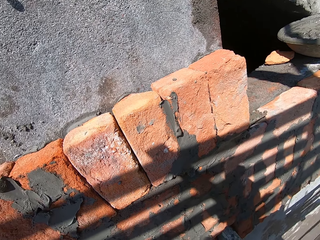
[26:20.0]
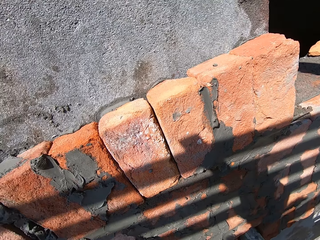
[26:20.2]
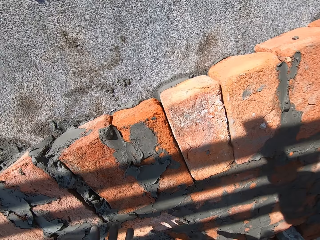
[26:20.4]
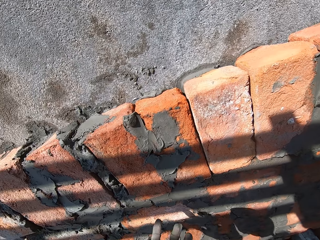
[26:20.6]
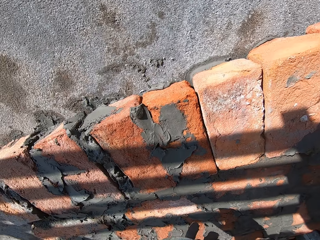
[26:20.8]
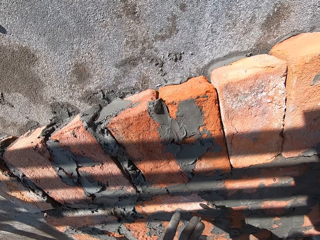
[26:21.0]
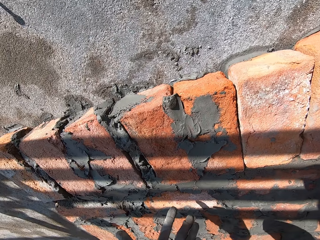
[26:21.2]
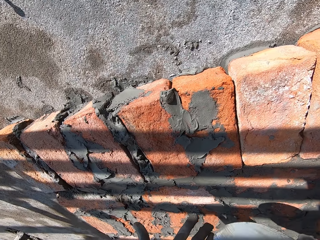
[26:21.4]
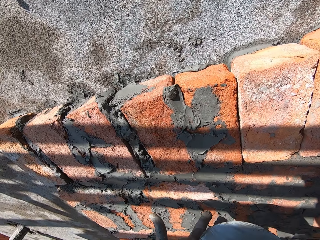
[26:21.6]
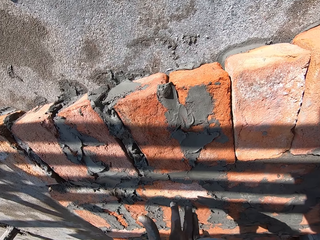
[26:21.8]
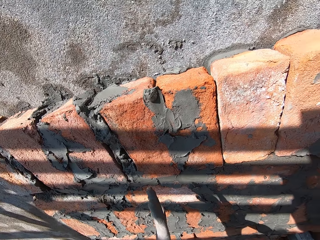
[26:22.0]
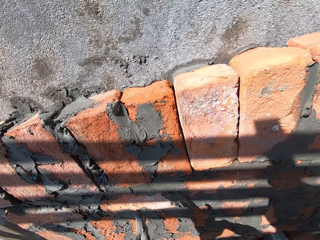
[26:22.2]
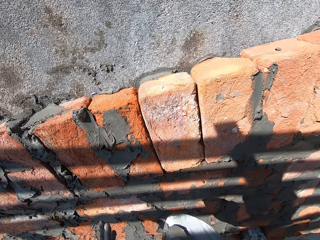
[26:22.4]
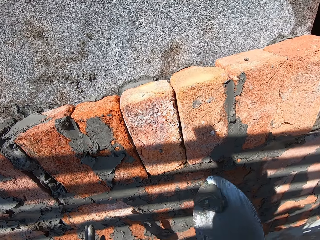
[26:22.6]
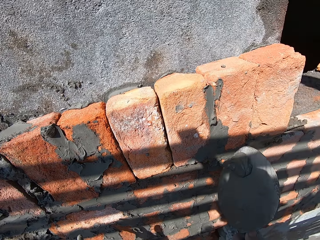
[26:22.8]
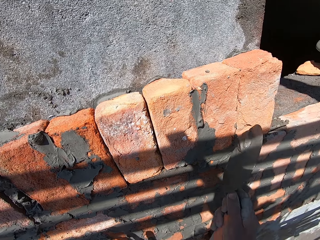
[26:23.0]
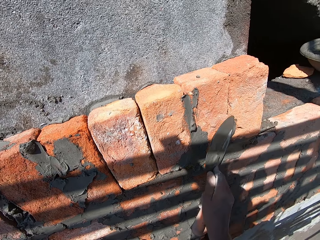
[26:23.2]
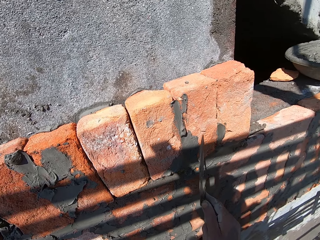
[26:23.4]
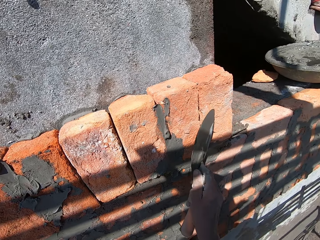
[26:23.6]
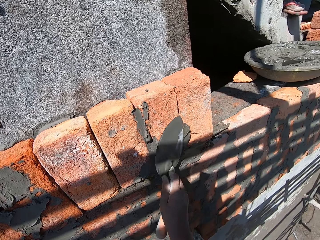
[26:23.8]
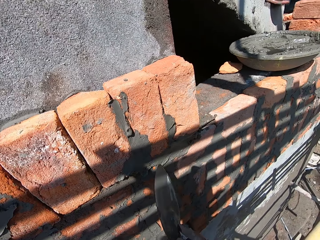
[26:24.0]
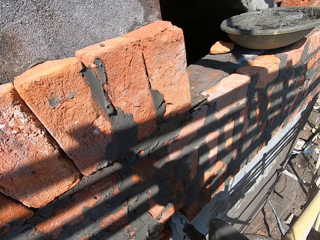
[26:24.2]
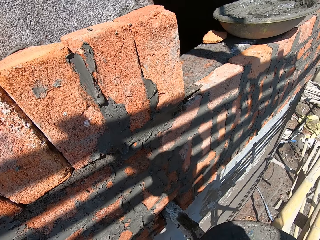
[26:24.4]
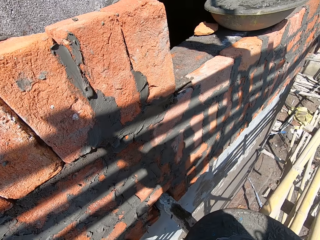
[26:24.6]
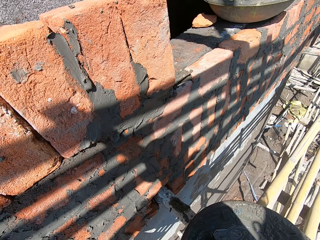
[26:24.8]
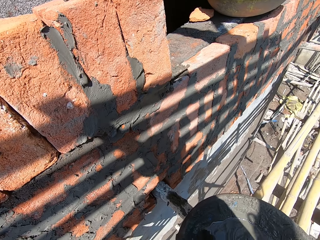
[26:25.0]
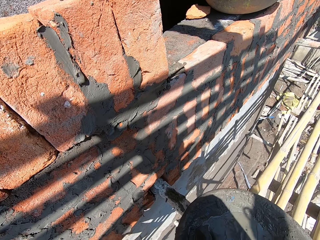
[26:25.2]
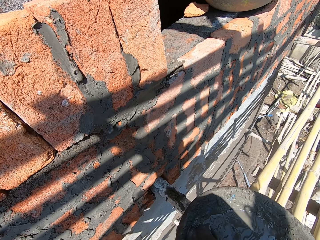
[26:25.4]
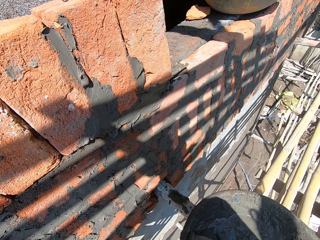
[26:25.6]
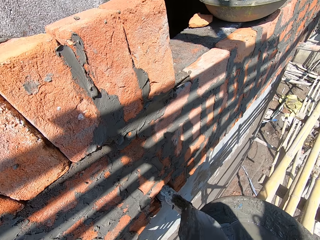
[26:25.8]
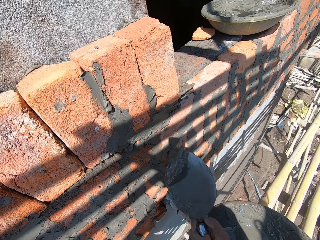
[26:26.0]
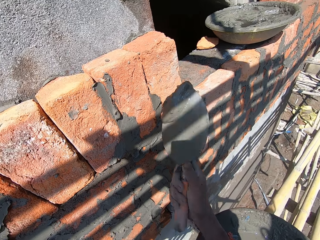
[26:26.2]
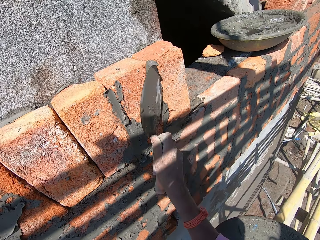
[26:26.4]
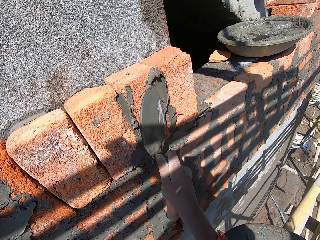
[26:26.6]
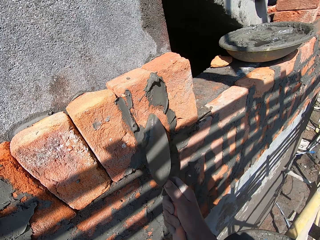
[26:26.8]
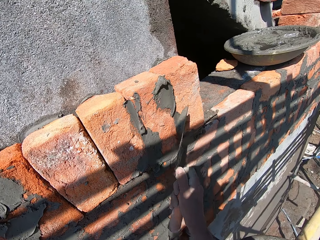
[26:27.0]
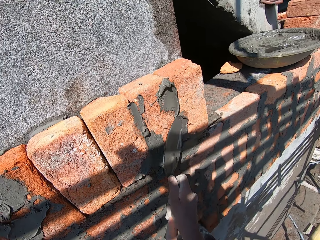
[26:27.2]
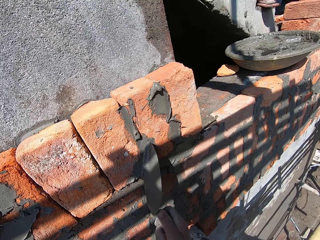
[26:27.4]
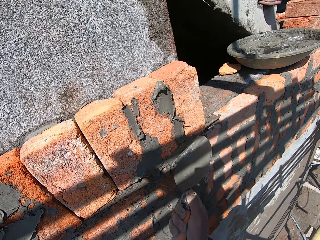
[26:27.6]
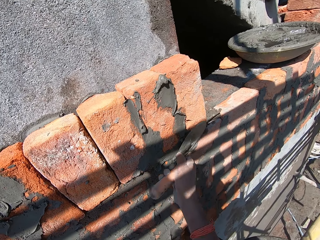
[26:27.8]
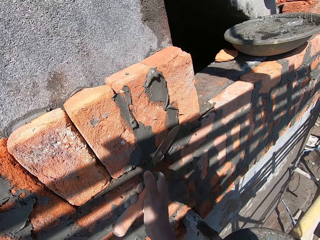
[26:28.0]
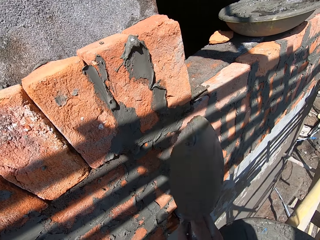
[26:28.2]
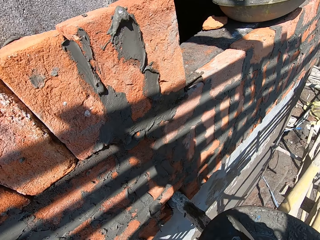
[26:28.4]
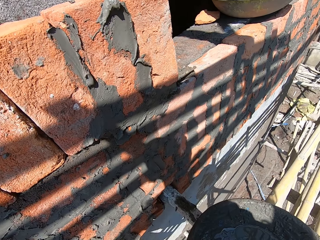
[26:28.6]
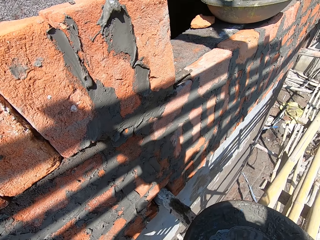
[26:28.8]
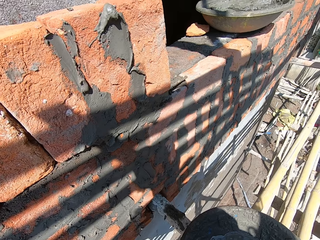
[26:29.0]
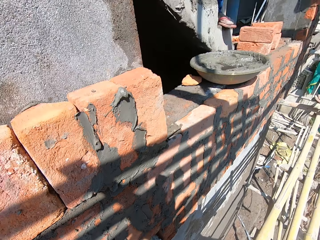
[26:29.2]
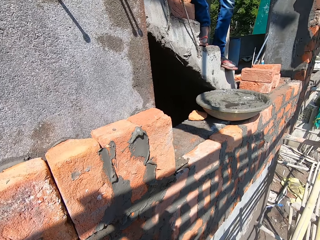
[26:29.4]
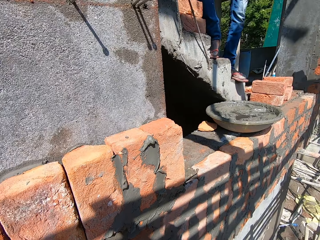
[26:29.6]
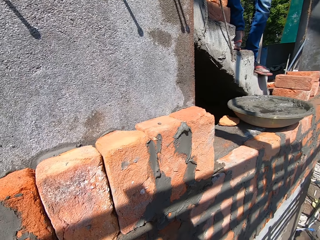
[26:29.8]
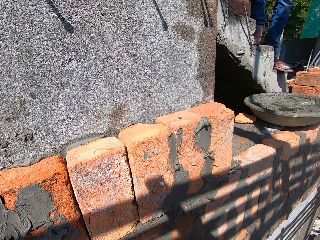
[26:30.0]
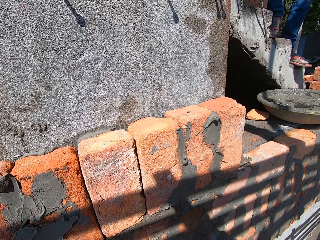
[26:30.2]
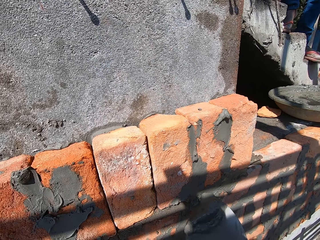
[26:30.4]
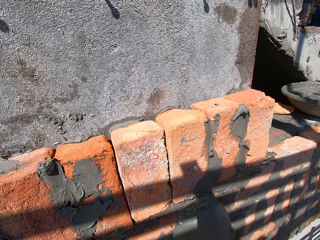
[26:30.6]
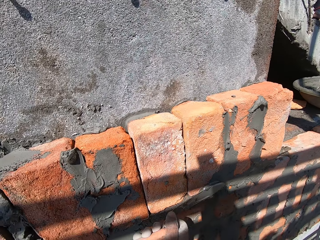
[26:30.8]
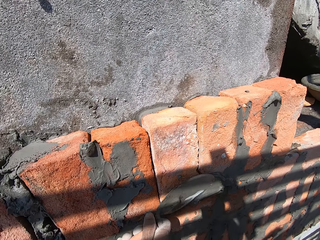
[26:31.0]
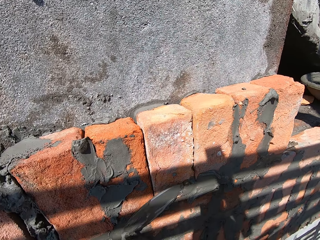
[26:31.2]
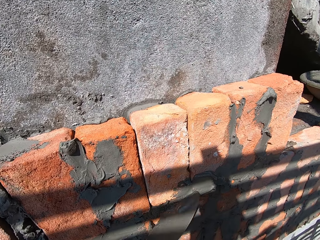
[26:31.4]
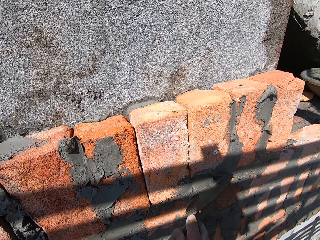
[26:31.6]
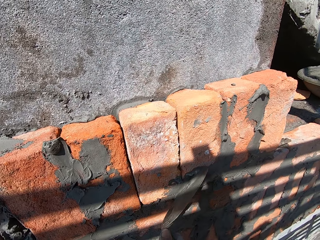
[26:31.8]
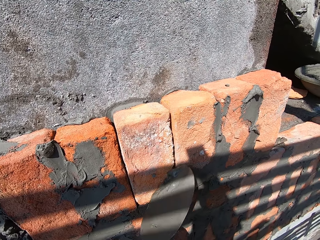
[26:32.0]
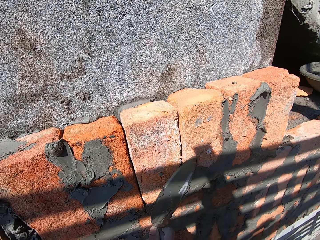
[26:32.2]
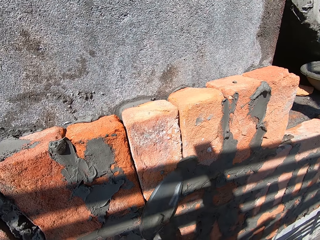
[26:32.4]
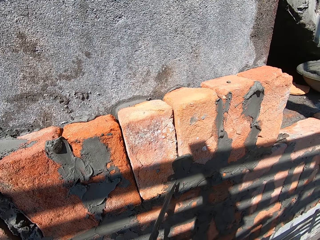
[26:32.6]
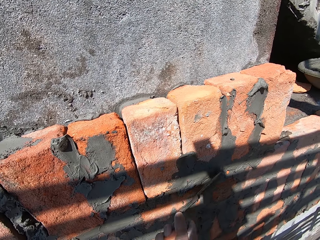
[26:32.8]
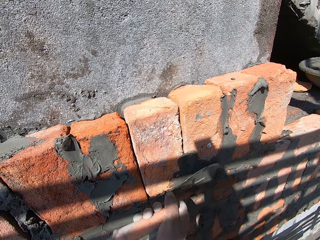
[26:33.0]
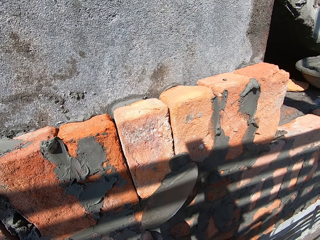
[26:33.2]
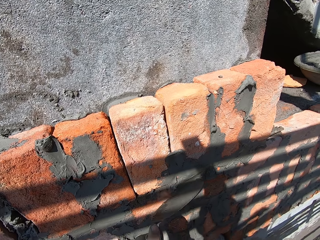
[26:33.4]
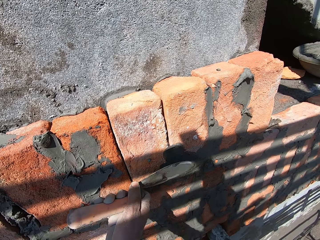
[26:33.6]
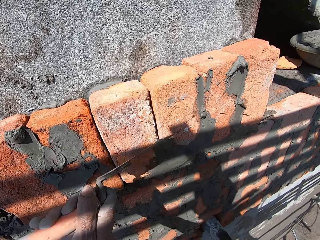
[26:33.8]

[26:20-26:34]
The camera wearer scoops the wet cement from his left hand with the trowel in his right hand. He places the wet cement on the bricks on the wall with the trowel in his left hand. He scoops some wet cement from the bowl with the trowel in his right hand. He places the wet cement on the bricks on the wall with the trowel in his left hand. He scoops some wet cement from the bowl with the trowel in his right hand. He places the wet cement on the bricks on the wall with the trowel in his left hand.

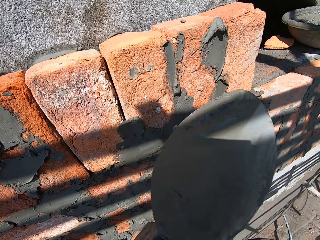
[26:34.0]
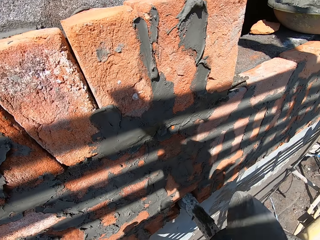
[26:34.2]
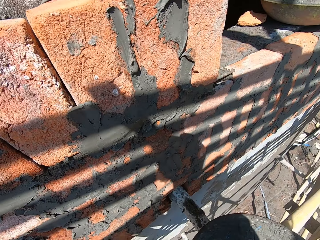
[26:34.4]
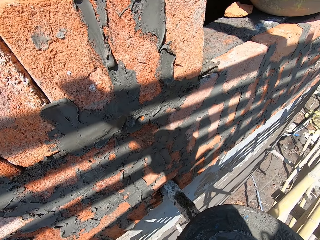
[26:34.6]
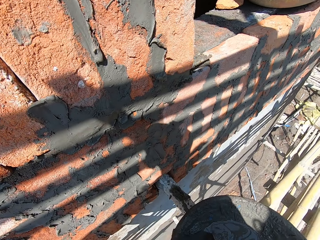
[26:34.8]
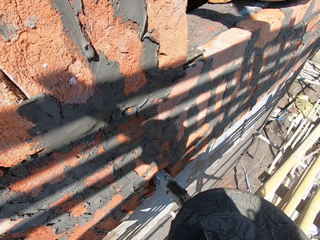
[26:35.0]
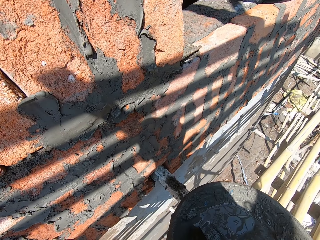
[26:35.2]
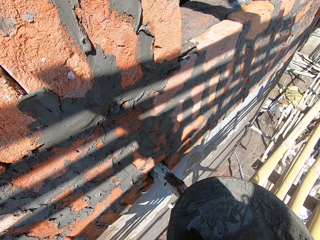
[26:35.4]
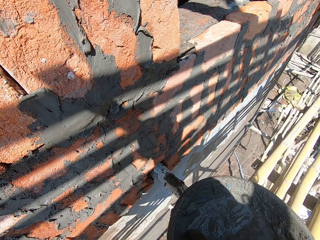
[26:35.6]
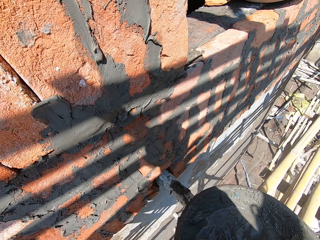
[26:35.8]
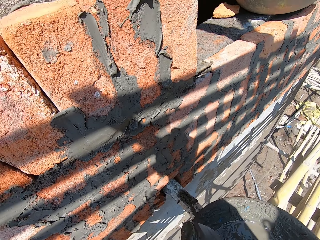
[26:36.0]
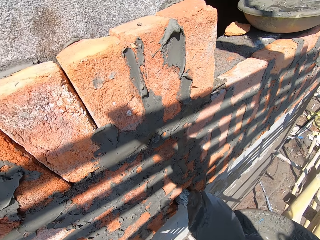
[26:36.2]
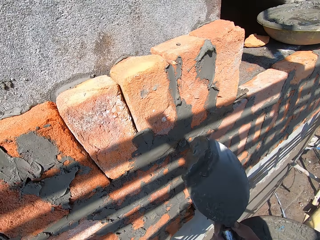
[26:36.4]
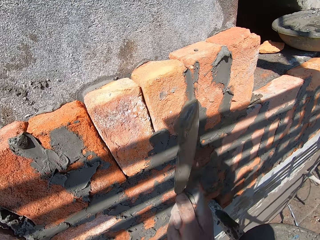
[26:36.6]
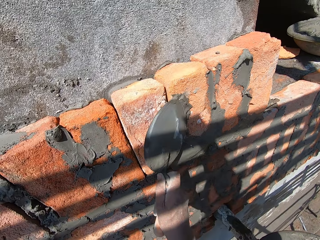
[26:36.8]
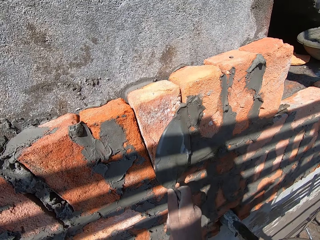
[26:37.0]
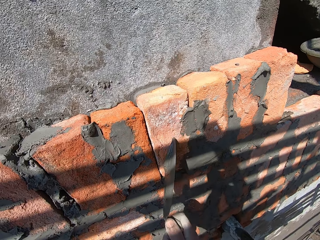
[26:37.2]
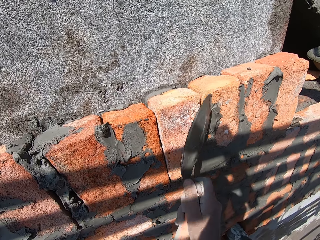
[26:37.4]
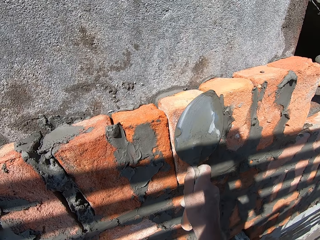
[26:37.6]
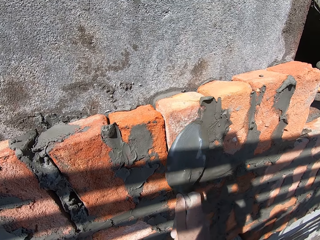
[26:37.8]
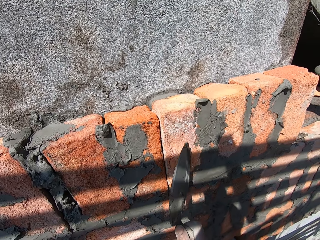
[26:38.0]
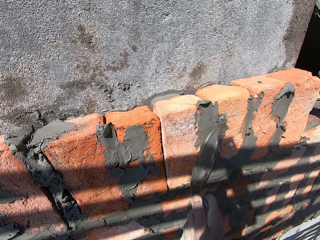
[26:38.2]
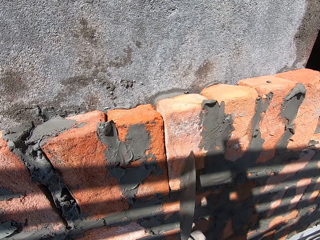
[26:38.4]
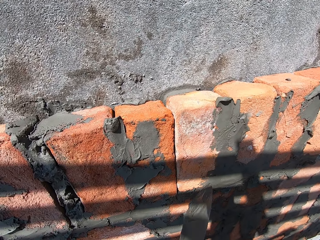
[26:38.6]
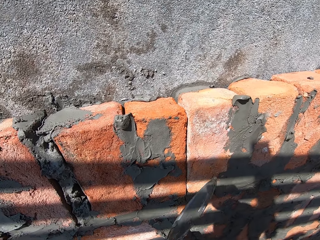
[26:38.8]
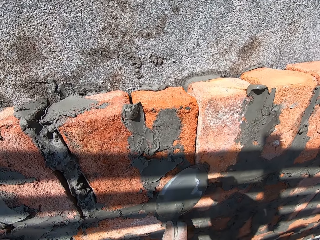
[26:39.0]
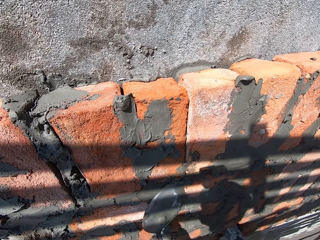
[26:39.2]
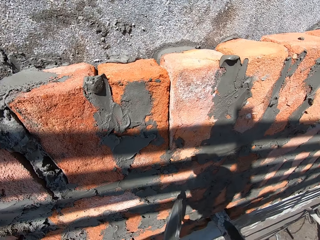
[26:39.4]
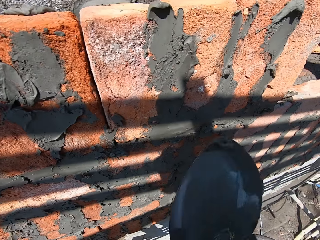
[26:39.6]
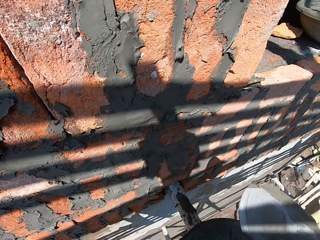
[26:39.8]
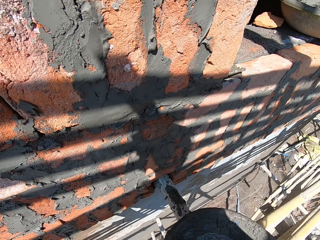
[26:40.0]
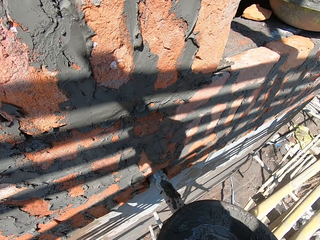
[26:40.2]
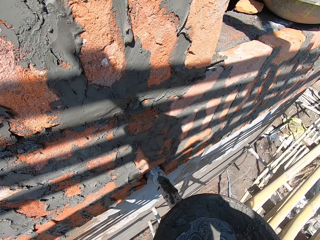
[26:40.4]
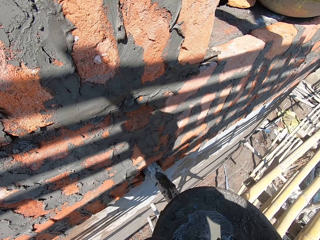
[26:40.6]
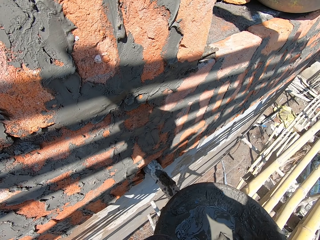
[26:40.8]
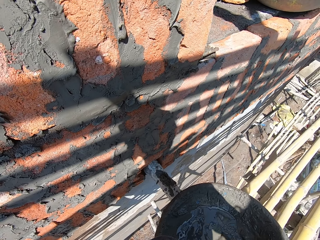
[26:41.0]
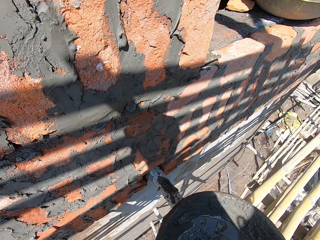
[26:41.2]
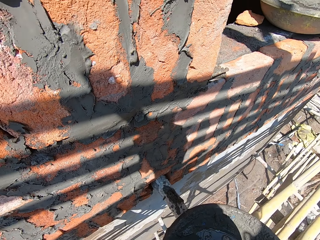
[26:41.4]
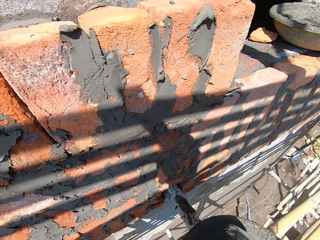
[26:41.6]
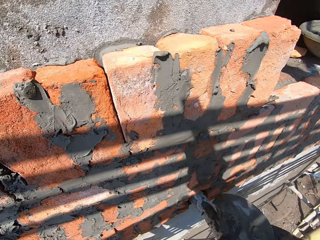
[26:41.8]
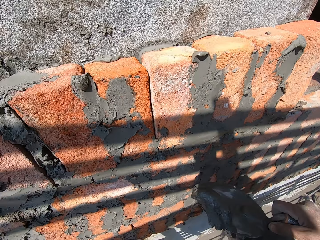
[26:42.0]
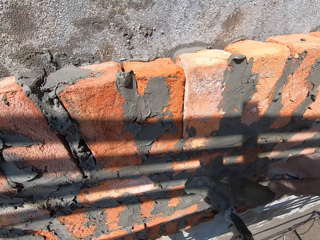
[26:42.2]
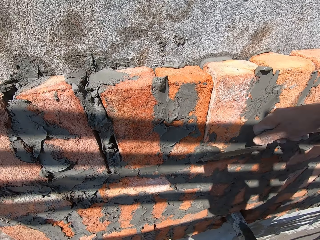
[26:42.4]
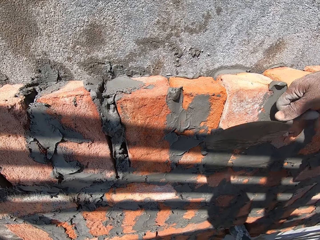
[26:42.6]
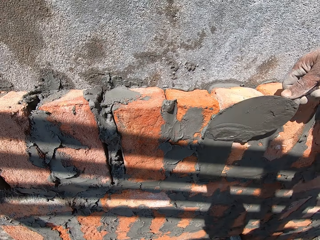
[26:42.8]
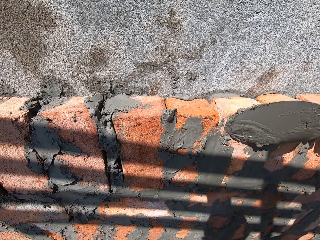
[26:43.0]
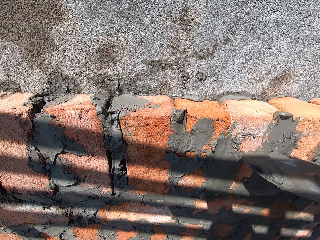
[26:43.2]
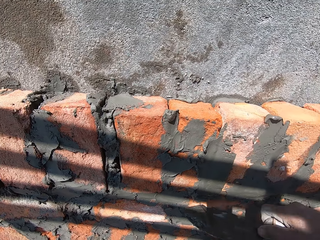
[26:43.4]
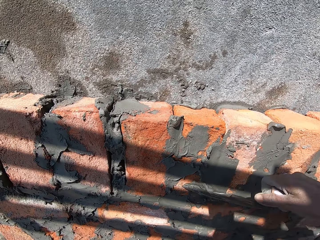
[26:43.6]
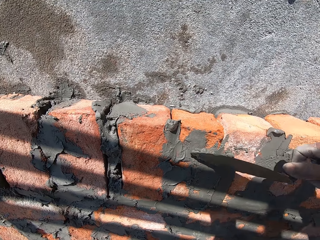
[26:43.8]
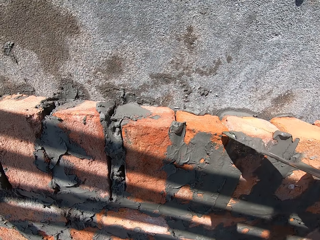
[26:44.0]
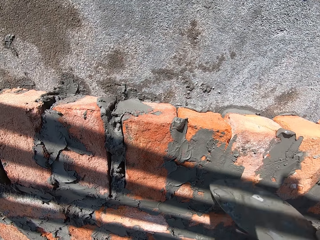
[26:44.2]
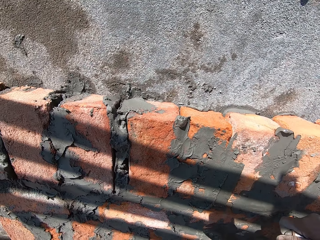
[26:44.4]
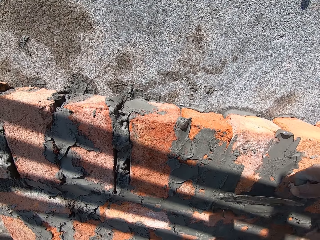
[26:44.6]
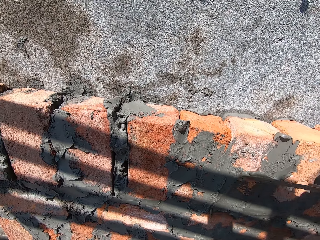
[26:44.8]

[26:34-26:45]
The camera wearer scoops some wet cement from the bowl with the trowel in his right hand. He places the wet cement on the bricks on the wall with the trowel in his left hand. He scoops some wet cement from the bowl with the trowel in his right hand. He places the wet cement on the bricks on the wall with the trowel in his left hand.
